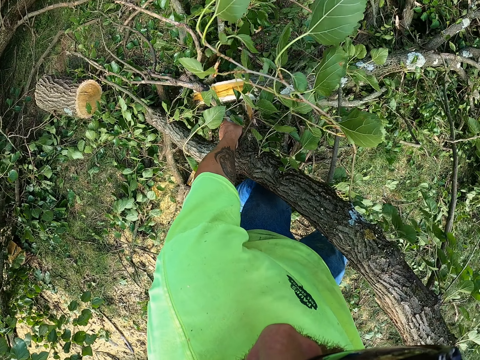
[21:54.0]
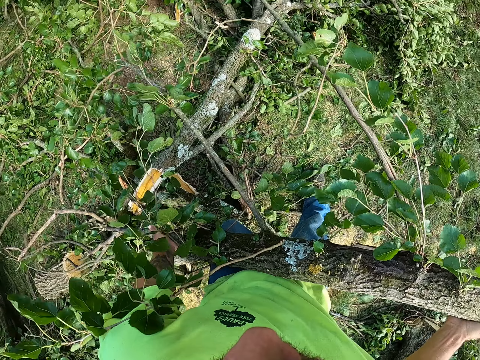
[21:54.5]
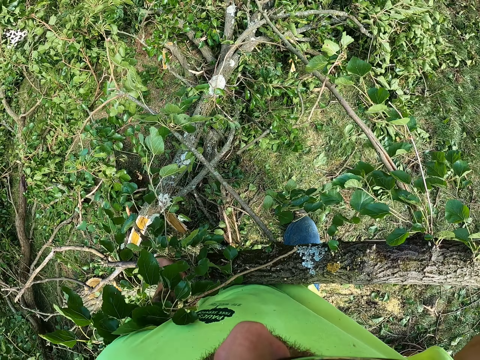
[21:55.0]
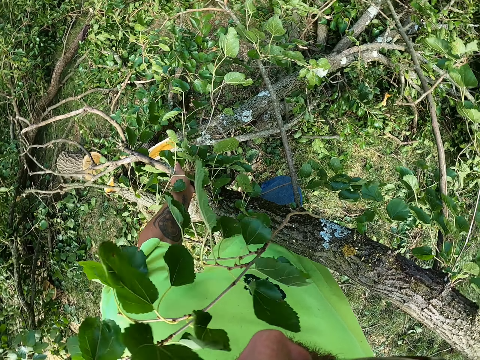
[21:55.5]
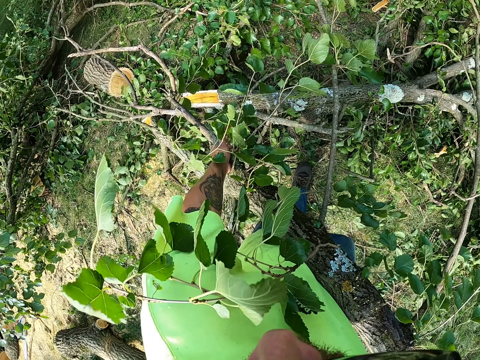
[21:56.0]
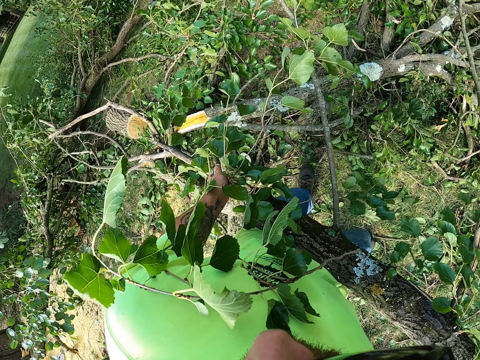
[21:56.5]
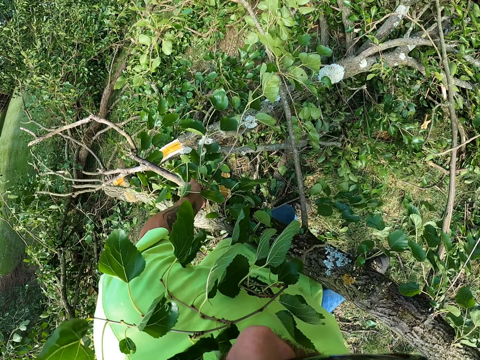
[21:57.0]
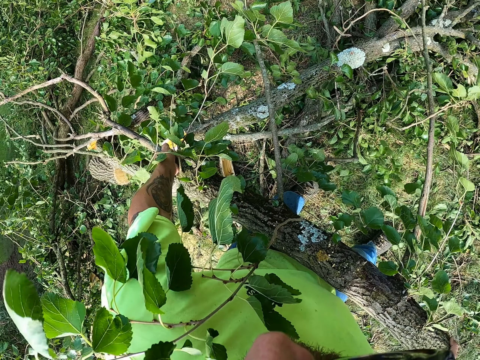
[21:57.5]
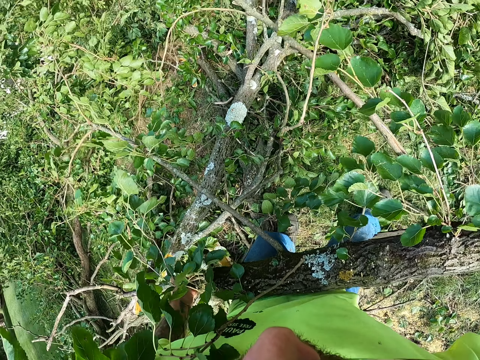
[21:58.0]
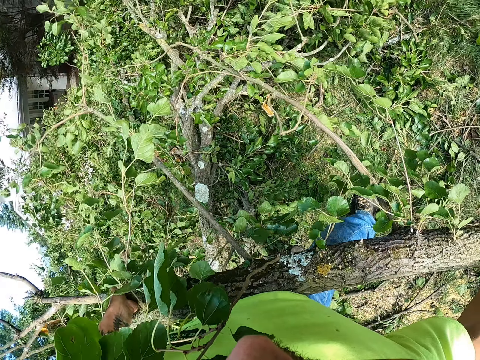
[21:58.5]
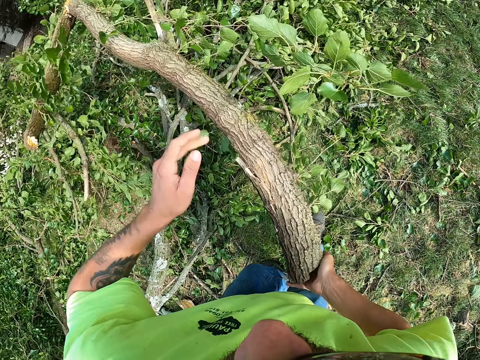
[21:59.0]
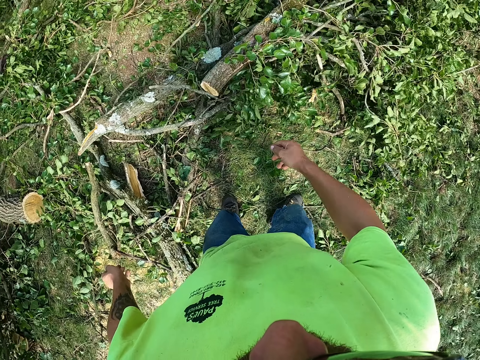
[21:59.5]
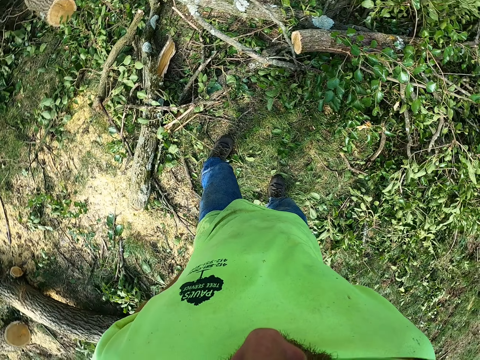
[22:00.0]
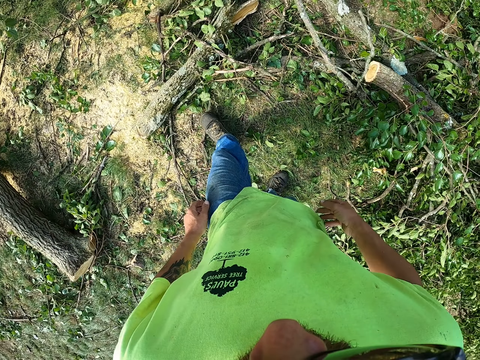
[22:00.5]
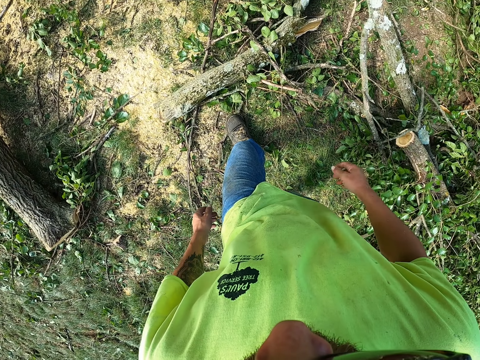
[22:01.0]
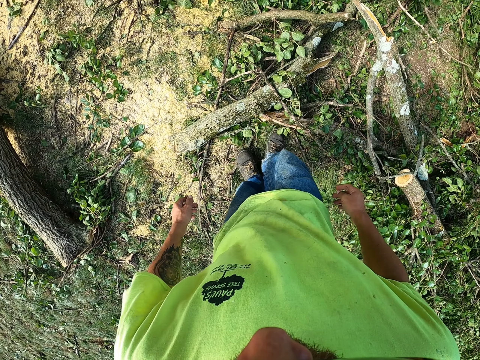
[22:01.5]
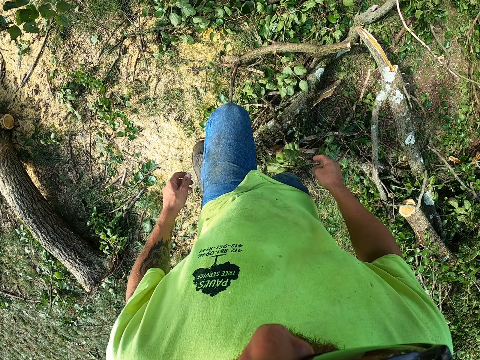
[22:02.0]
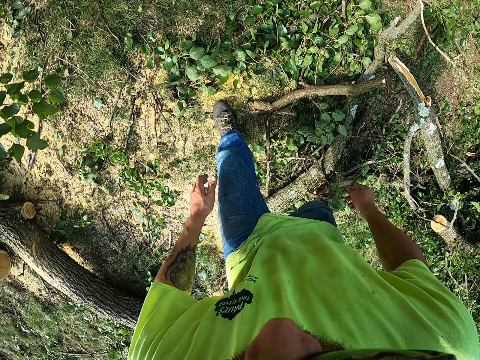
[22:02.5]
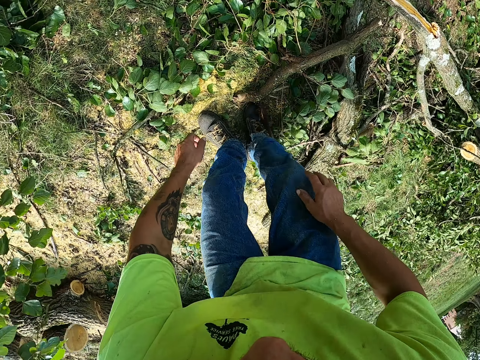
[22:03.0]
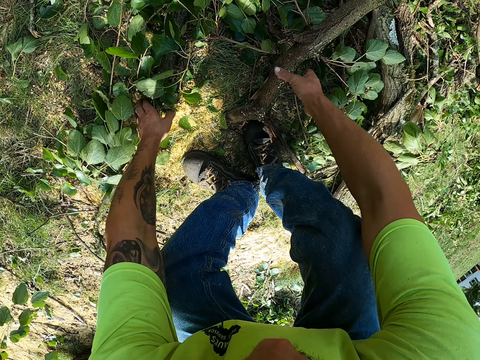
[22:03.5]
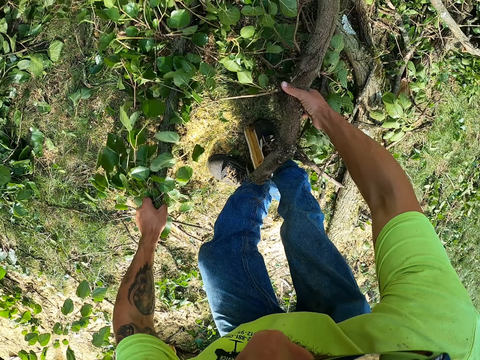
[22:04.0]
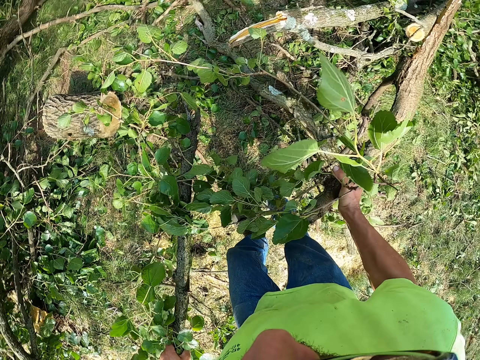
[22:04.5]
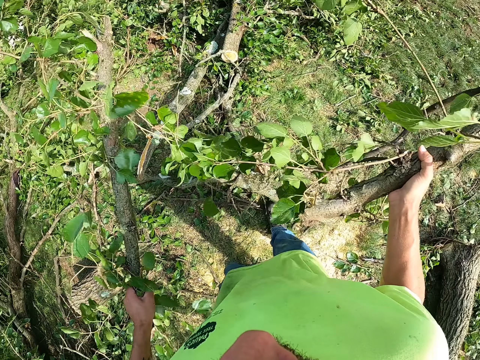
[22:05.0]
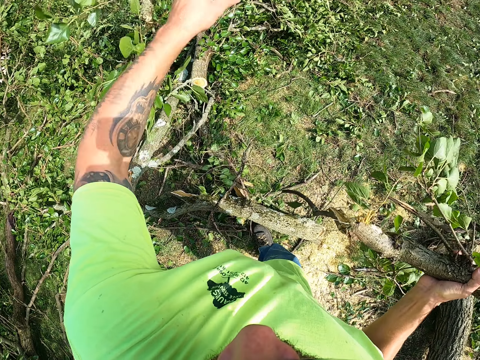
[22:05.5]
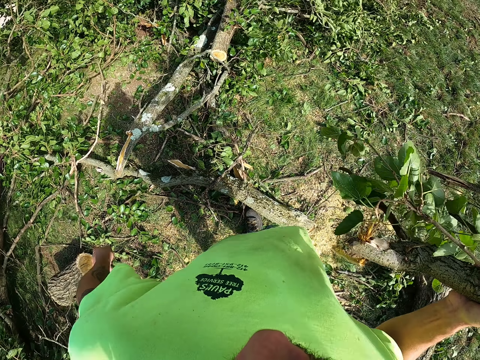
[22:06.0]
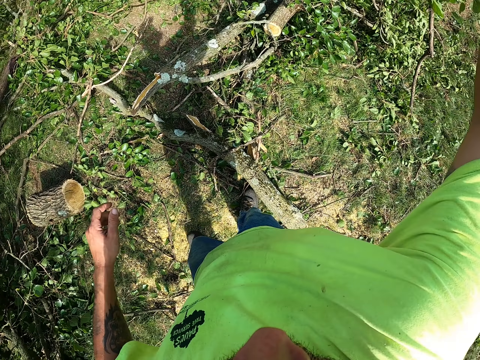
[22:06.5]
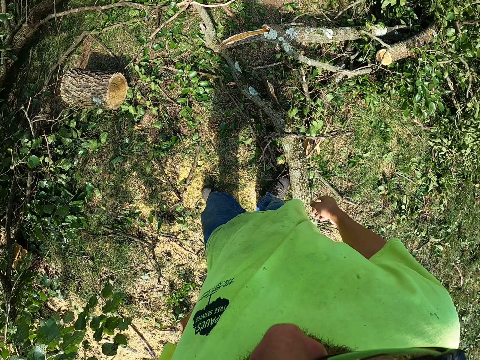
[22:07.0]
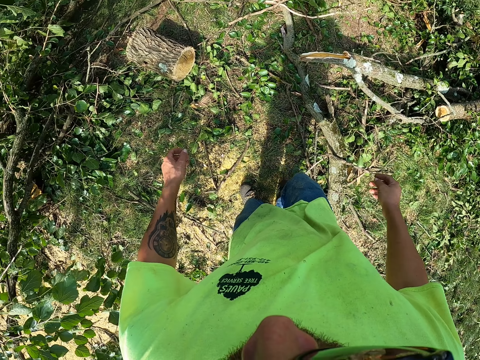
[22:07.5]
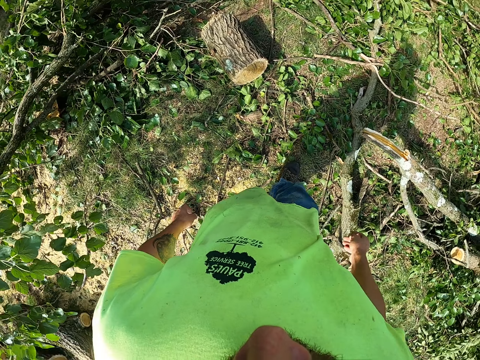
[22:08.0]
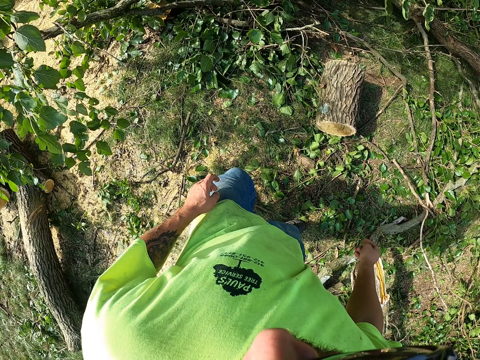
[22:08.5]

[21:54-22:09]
The camera wearer holds the branch with his left hand. He lifts the branch from the ground with both hands. He carries the tree with both hands. He drops the branch in his hands on the ground. He throws the tree on the other trees. He taps his left leg with his left hand. He picks up a branch from the ground with his right hand. He picks up a branch from the ground with his left hand. He holds the branch in both hands. He drops the branch in his left hand on the ground. He throws the branch in his right hand on the ground.

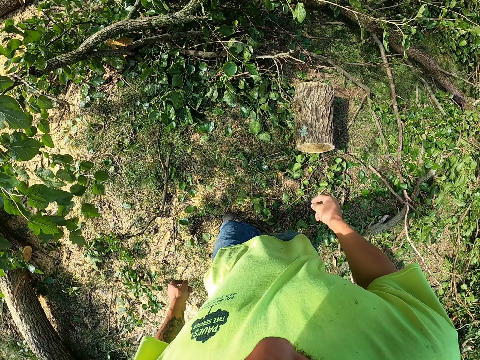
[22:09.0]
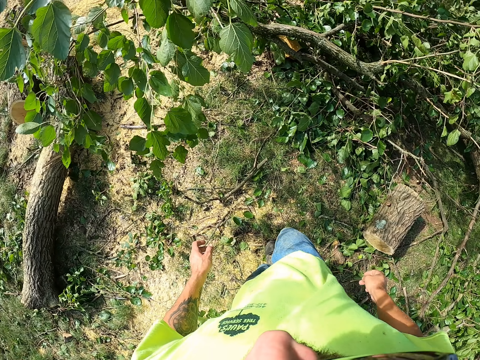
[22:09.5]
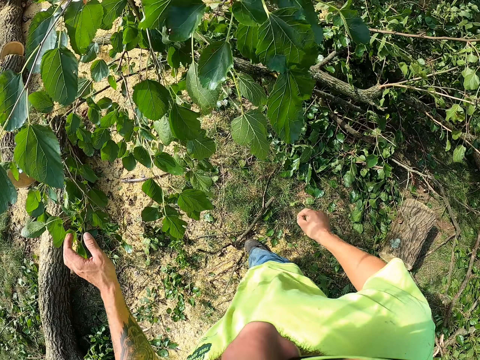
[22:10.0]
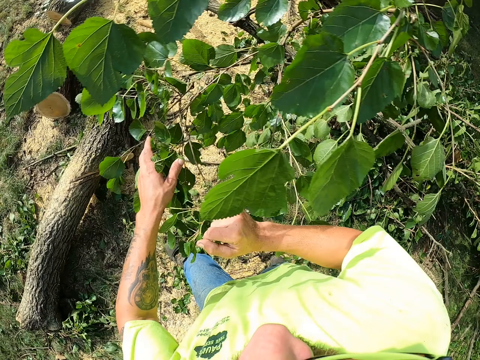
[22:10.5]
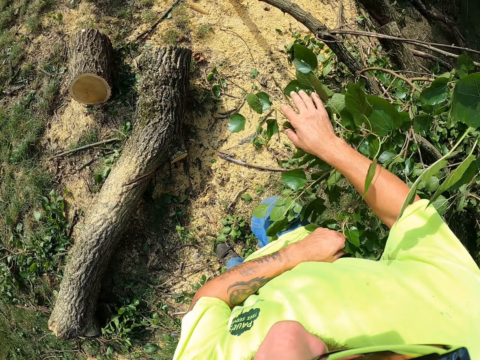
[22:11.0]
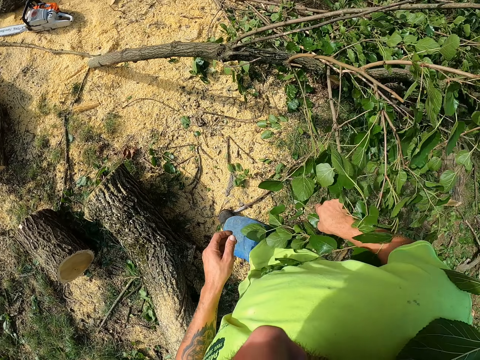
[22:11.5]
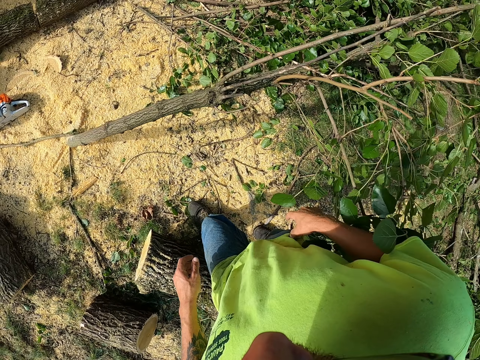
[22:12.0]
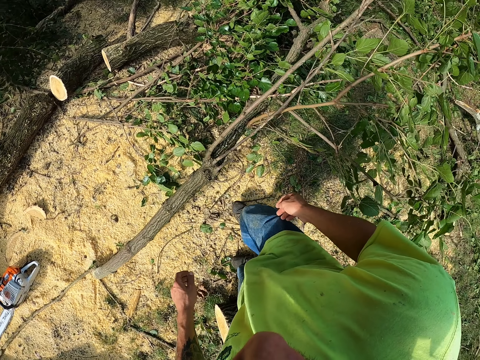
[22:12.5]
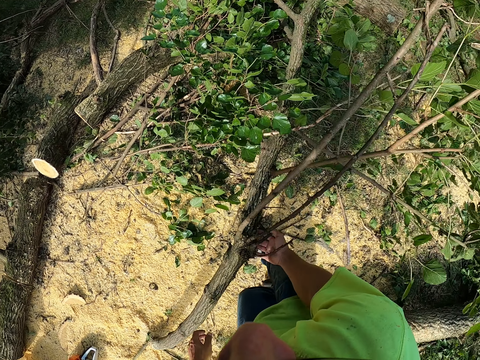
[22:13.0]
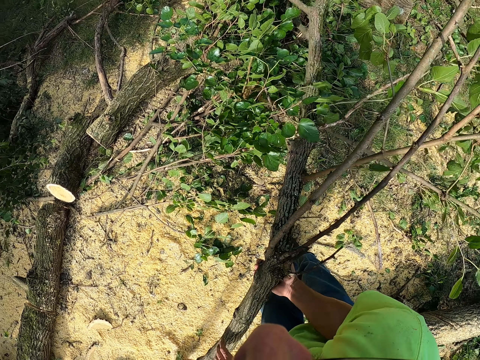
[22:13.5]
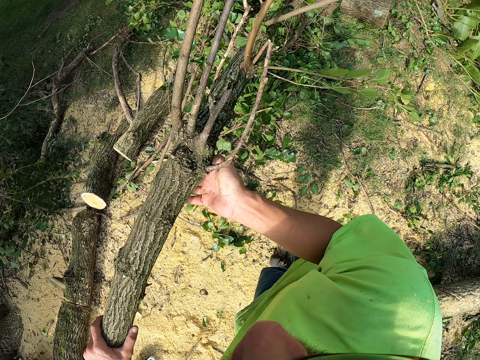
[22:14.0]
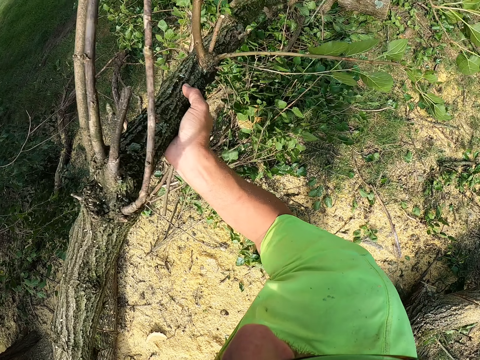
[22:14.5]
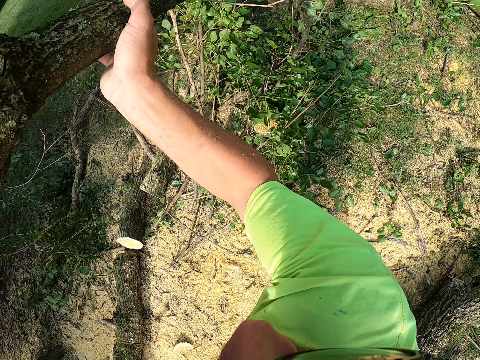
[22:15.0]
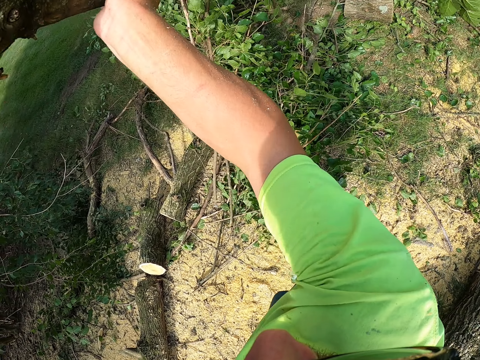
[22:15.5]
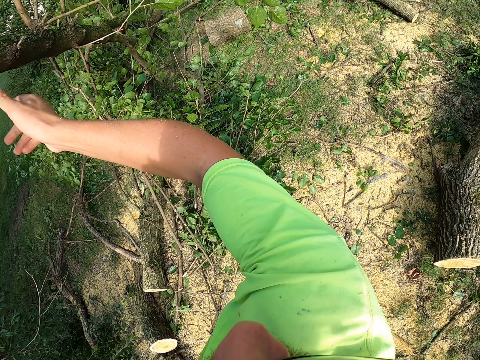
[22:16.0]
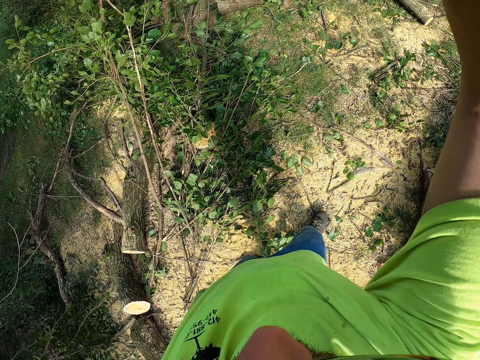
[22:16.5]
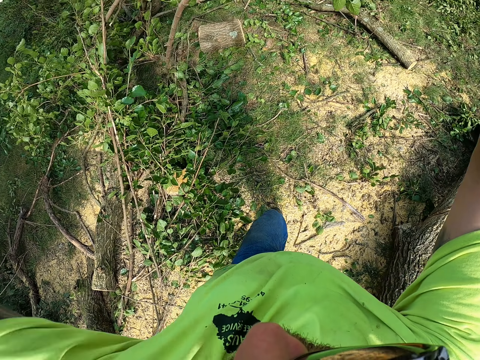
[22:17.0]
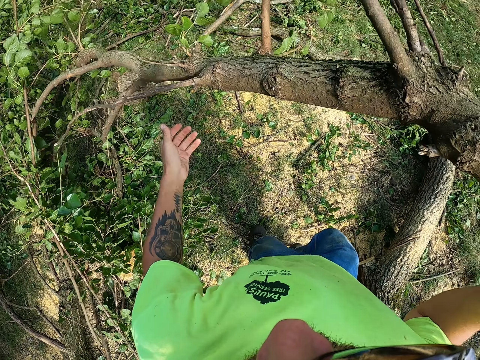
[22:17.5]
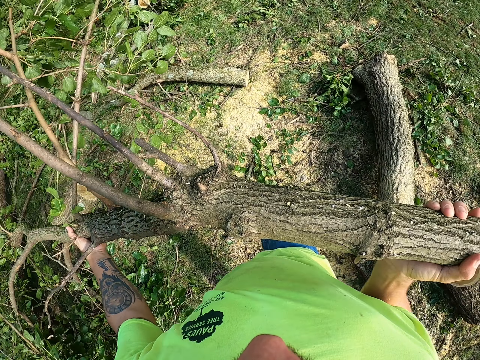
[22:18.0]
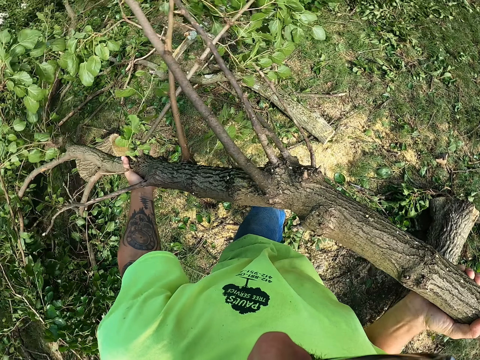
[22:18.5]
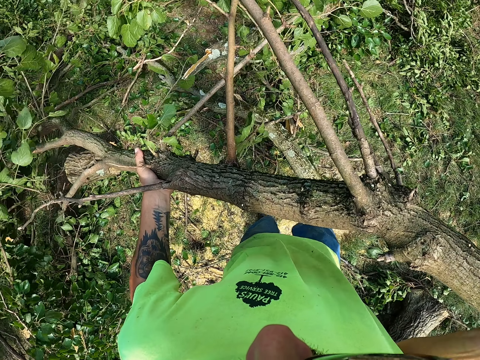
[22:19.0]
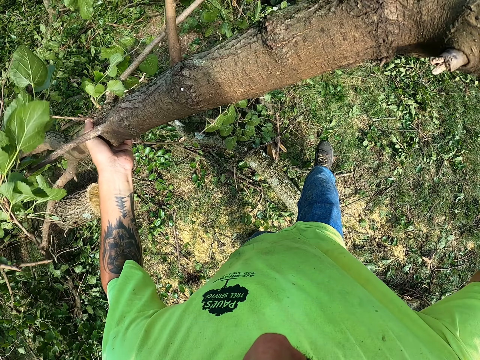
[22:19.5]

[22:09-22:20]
The camera wearer bends some branches with his left hand. He bends some branches with his right hand. He holds the leaves in both hands. He picks up a branch from the ground with his right hand. He picks up the branch from the ground with his left hand. He lifts the tree. He holds the branch with his left hand.
